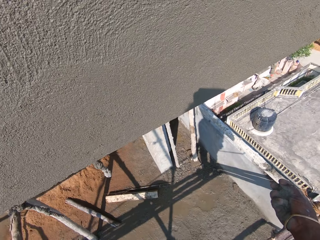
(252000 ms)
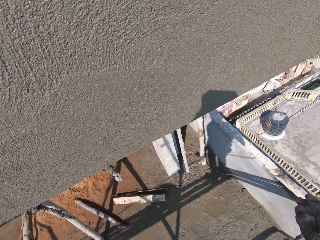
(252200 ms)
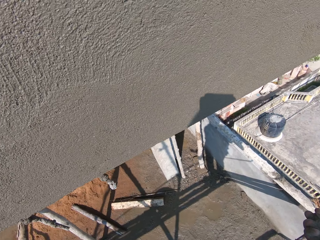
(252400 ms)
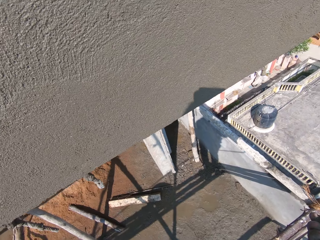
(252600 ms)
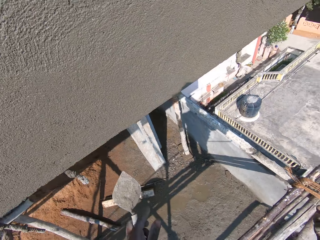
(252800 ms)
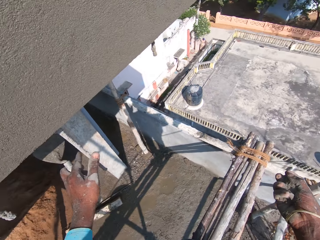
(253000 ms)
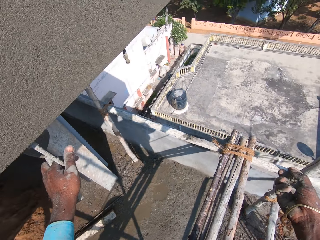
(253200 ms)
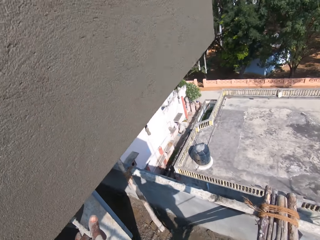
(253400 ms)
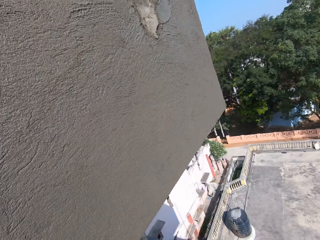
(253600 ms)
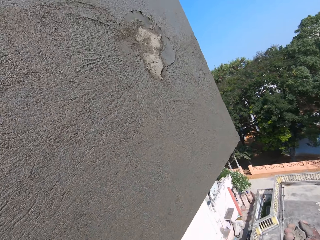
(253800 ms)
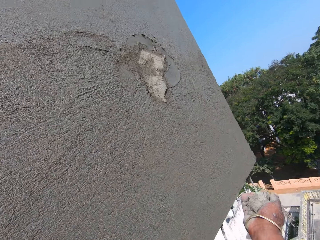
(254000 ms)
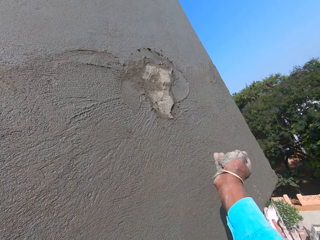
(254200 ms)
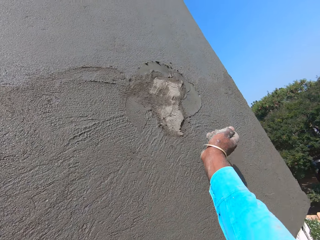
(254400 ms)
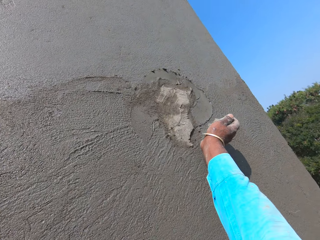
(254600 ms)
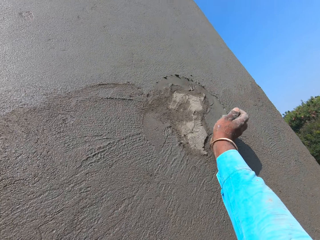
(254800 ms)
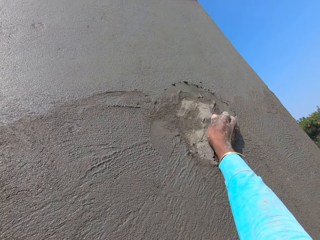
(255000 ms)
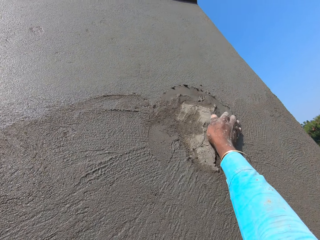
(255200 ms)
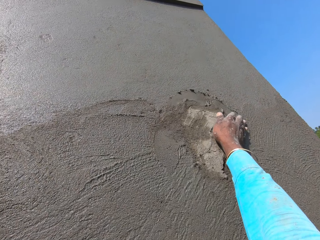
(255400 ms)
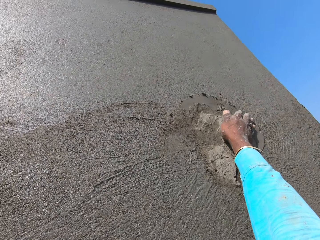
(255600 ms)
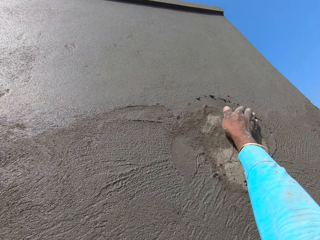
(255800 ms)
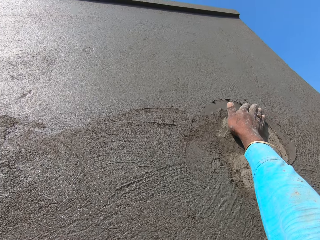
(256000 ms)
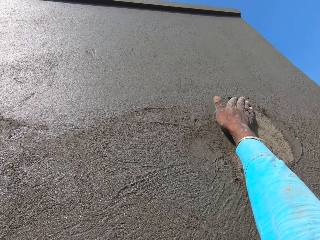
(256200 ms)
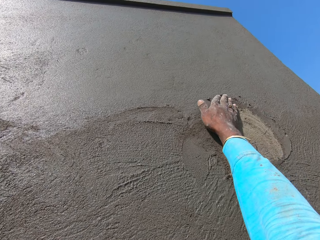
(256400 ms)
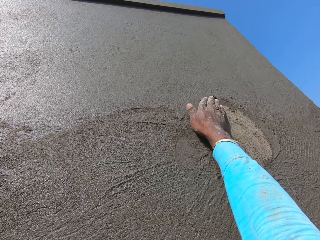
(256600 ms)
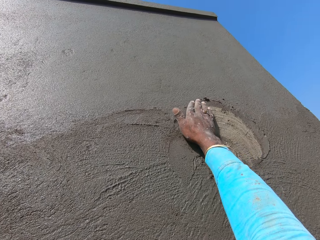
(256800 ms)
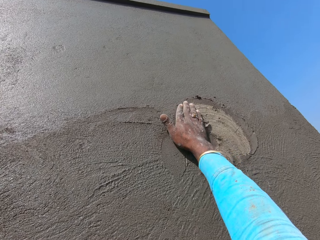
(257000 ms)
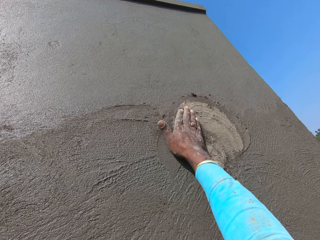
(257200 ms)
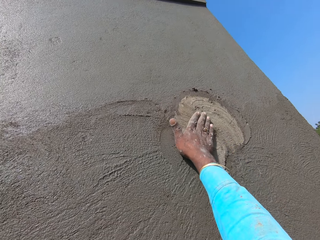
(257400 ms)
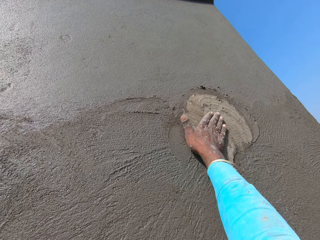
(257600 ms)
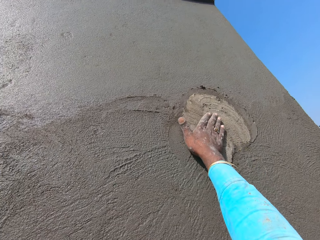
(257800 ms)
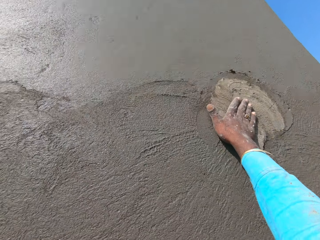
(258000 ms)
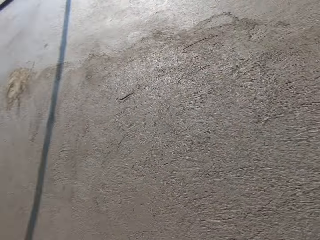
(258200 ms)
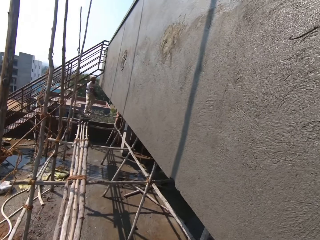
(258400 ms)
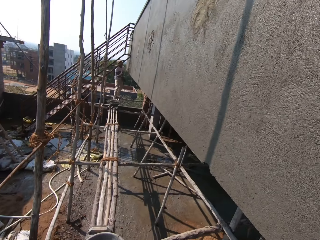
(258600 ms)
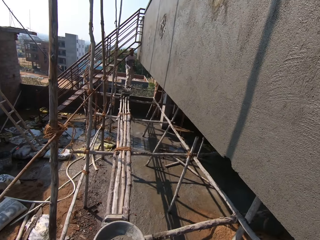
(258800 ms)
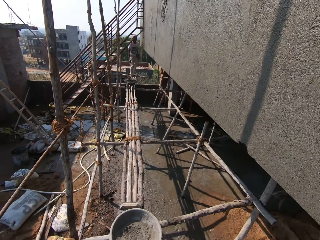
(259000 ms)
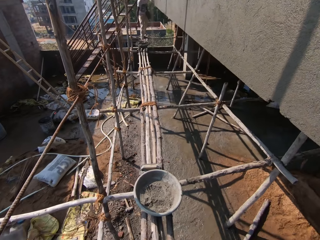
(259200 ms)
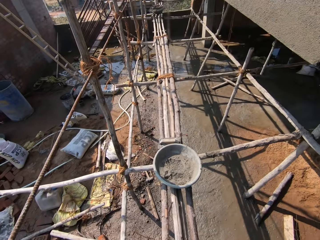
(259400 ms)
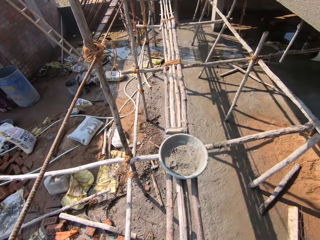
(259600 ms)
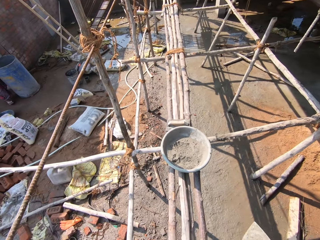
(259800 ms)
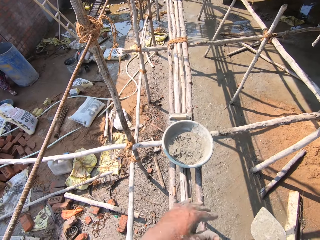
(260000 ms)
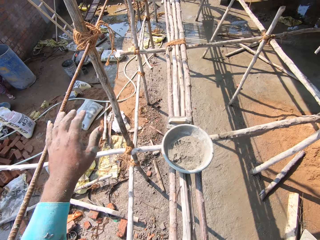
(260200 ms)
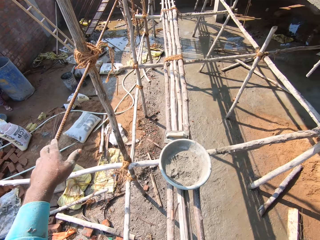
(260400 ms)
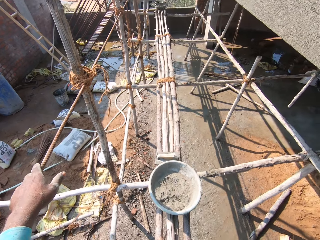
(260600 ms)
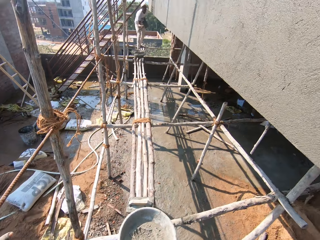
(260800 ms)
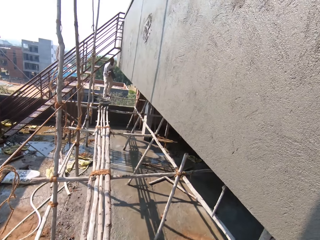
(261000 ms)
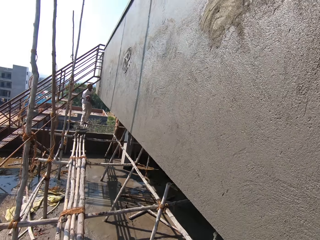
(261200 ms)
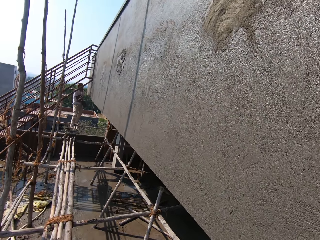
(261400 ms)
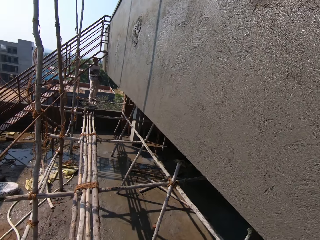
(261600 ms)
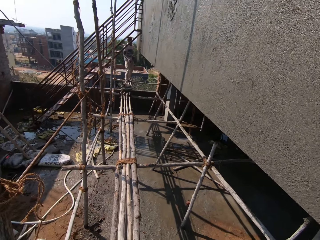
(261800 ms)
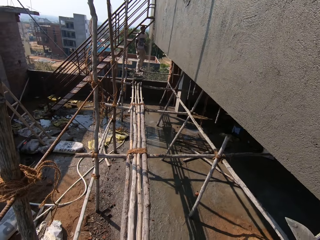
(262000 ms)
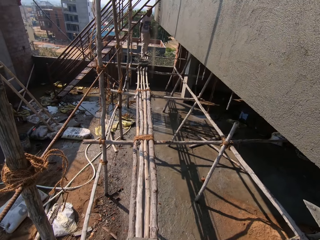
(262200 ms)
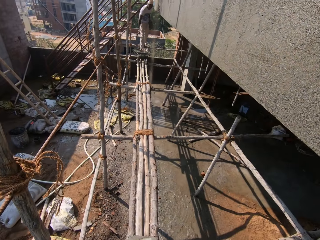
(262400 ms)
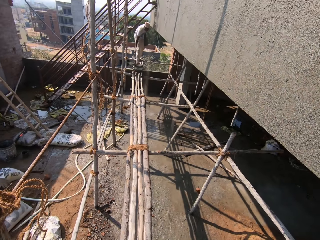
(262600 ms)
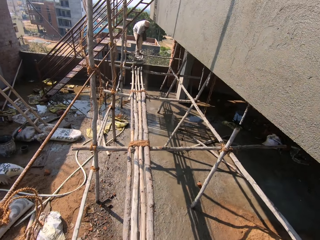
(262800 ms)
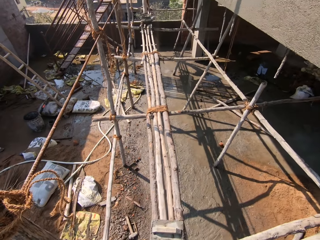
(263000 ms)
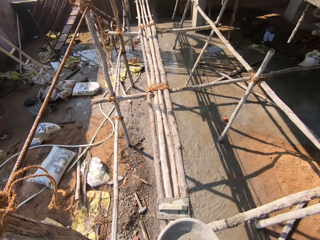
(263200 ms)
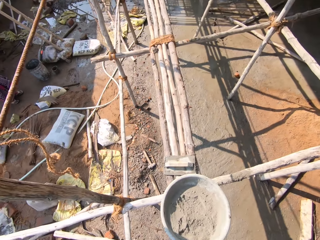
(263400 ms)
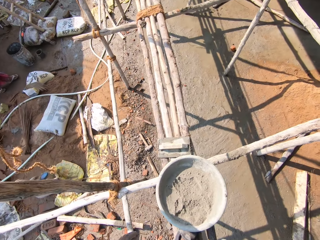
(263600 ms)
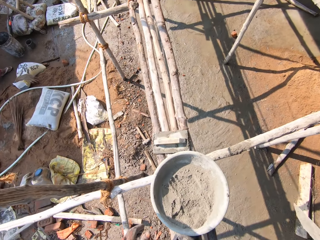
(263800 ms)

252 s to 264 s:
The camera wearer places the trowel on a wall. They smear cement on the wall. They walk on the scaffold. They hold a rope. They look around.

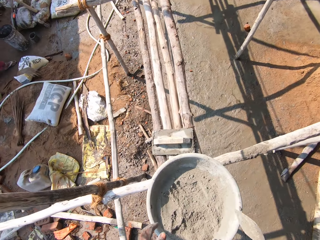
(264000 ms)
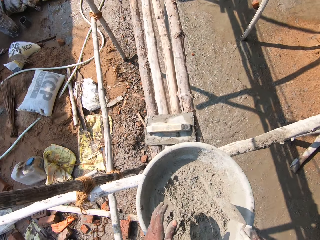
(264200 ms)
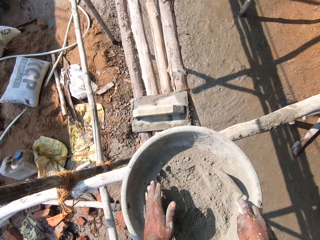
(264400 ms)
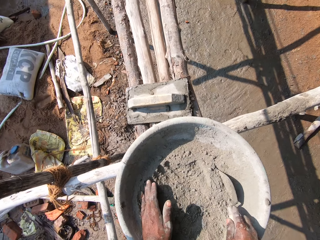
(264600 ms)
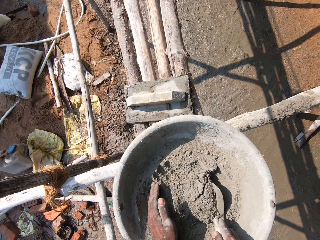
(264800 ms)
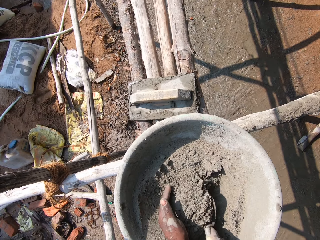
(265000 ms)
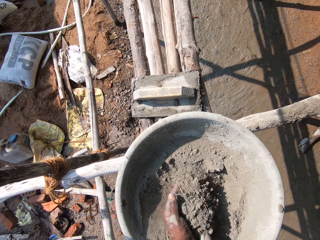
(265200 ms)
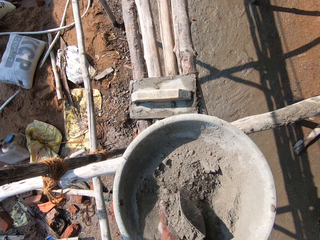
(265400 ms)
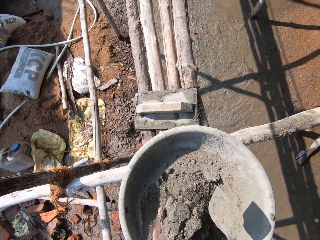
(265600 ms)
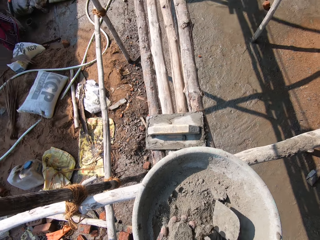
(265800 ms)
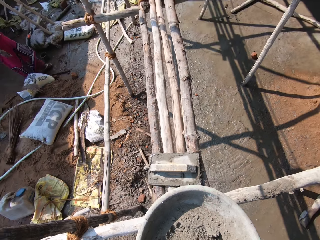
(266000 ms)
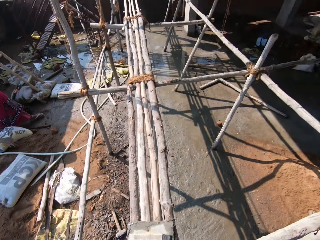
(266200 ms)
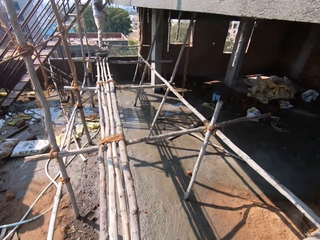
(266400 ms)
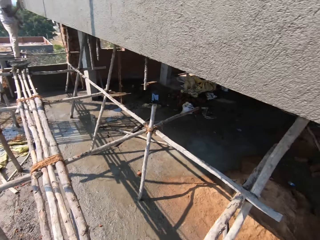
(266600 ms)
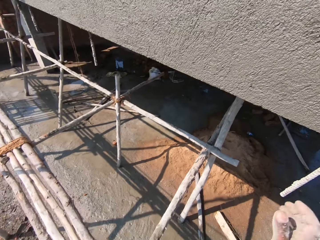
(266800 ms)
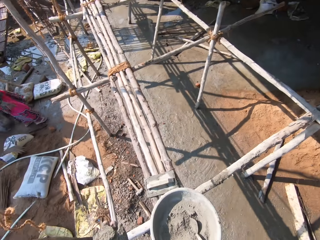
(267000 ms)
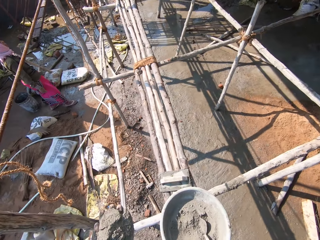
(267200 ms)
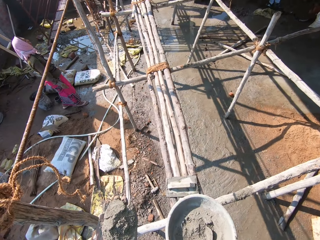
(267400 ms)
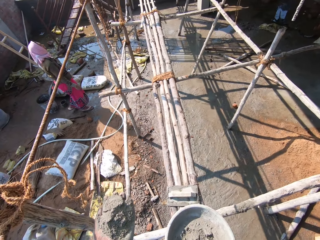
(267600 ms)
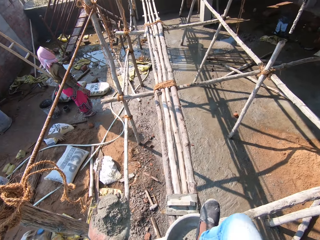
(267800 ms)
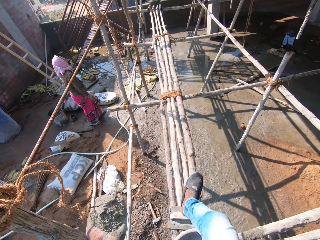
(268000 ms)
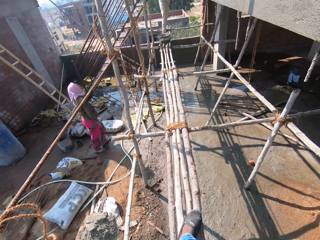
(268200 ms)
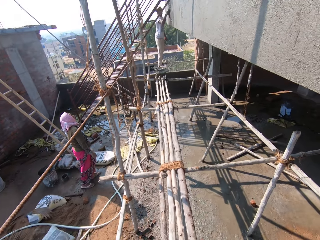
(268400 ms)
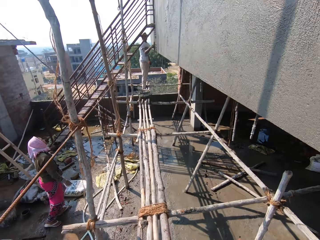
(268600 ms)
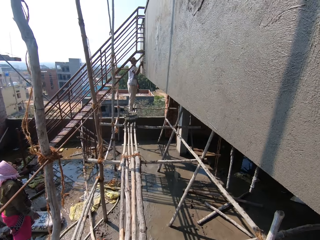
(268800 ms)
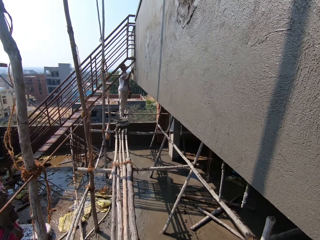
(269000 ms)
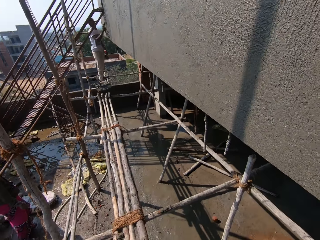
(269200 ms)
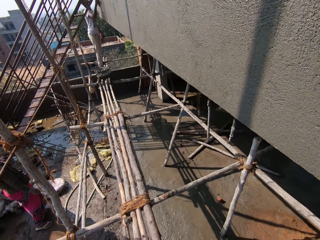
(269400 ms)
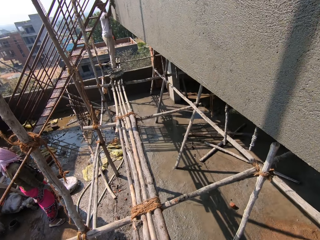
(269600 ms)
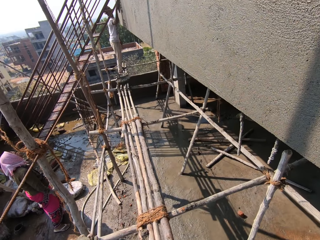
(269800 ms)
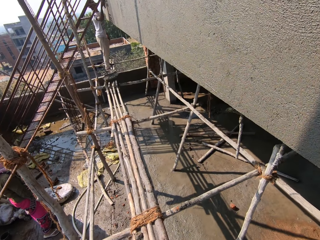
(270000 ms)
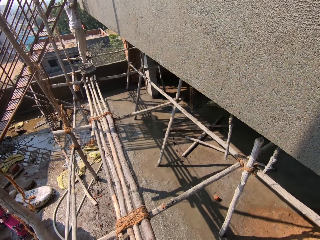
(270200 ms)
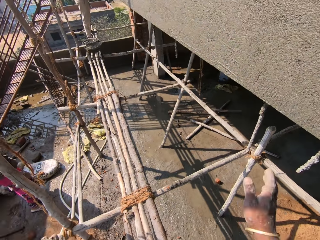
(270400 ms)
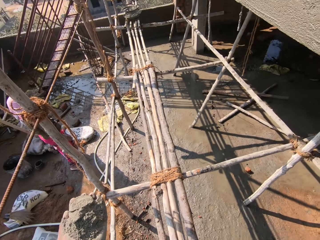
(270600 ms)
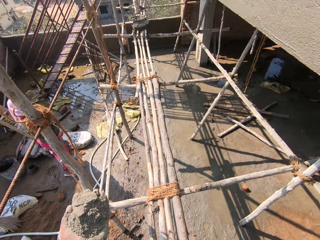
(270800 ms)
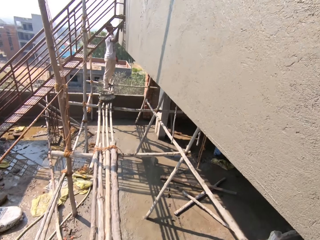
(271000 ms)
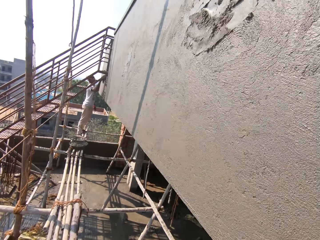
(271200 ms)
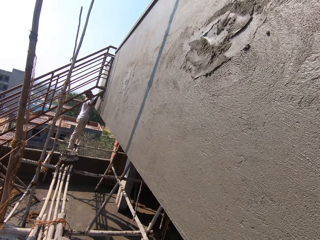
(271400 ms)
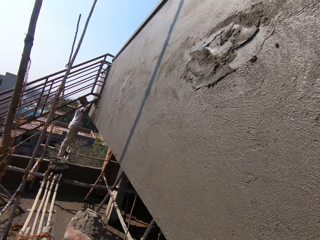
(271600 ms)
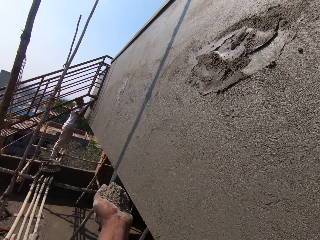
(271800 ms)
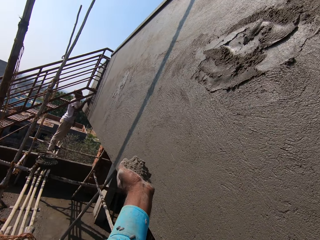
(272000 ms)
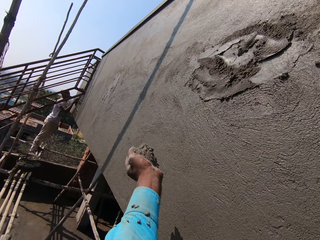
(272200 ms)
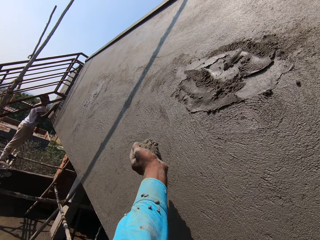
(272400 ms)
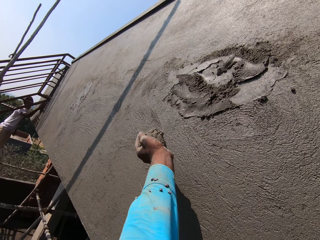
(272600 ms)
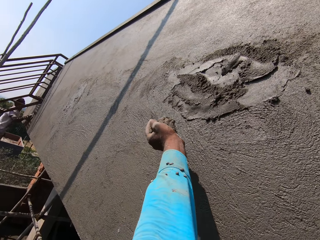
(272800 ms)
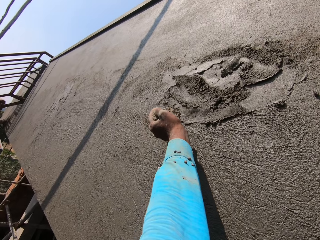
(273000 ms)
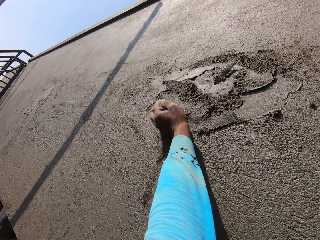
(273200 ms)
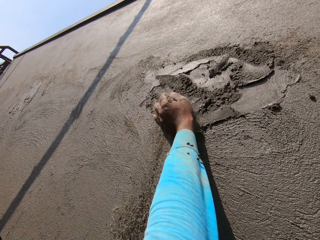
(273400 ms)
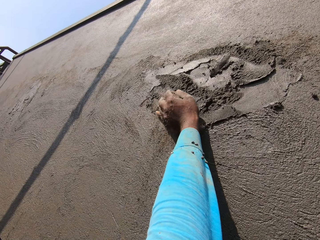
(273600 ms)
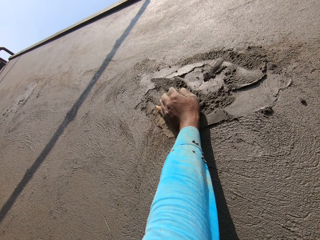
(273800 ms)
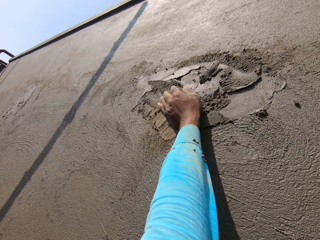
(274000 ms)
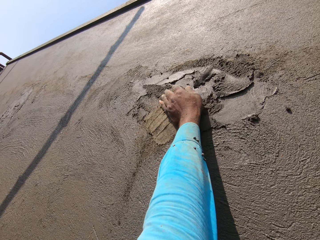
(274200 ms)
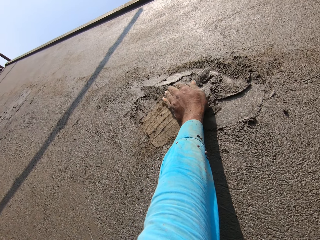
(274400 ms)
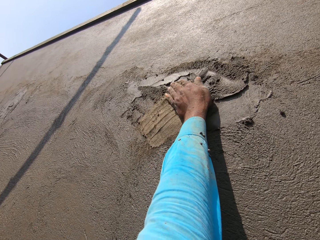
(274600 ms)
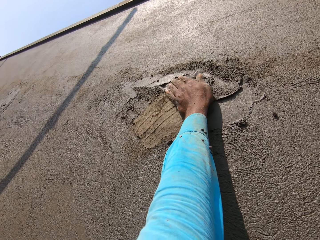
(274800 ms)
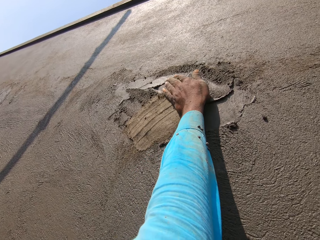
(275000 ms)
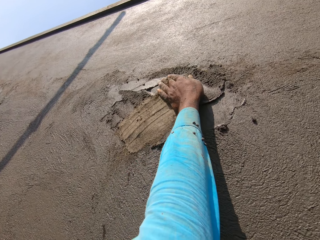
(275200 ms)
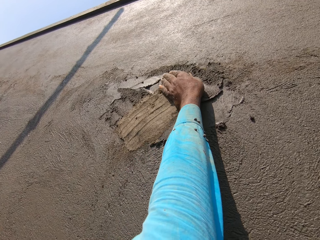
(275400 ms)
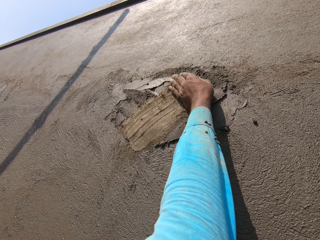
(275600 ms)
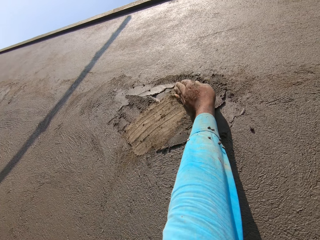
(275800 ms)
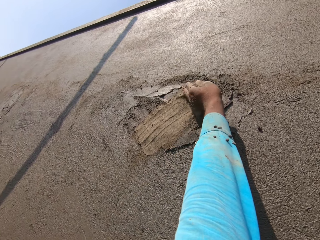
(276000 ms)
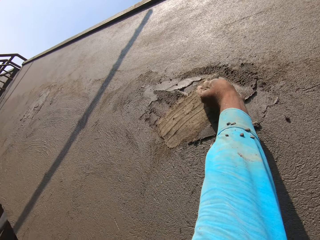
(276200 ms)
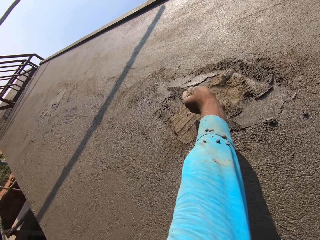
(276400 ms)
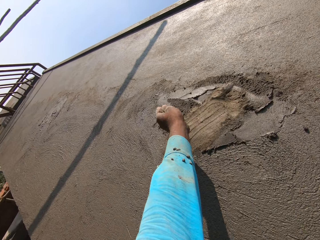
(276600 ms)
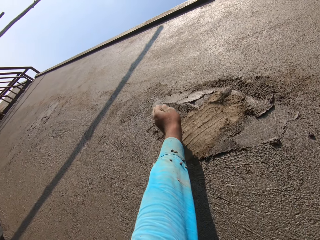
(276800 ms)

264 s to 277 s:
The camera wearer scoops the cement. They walk on the scaffold. They apply cement on the wall.
